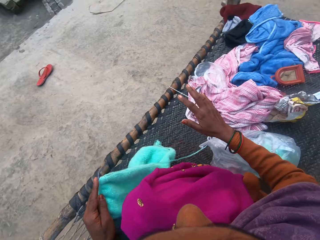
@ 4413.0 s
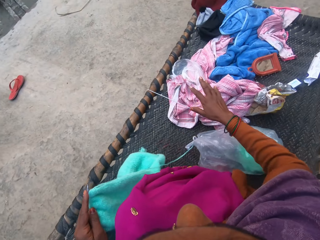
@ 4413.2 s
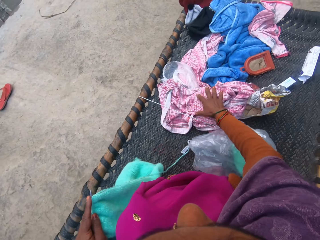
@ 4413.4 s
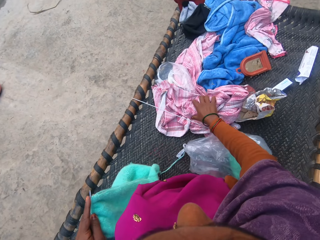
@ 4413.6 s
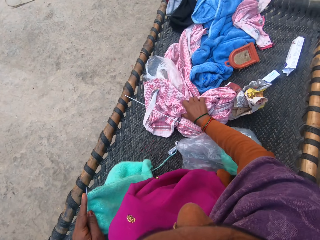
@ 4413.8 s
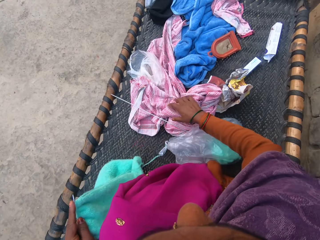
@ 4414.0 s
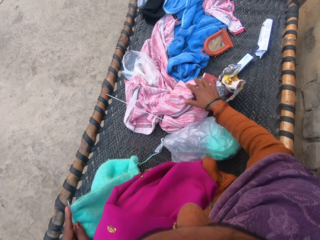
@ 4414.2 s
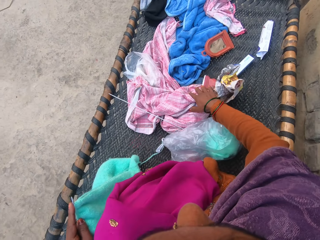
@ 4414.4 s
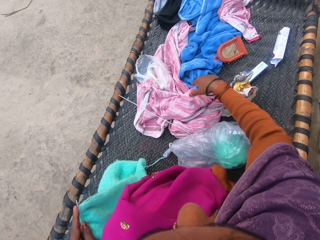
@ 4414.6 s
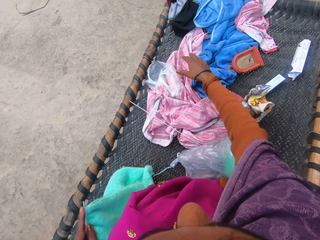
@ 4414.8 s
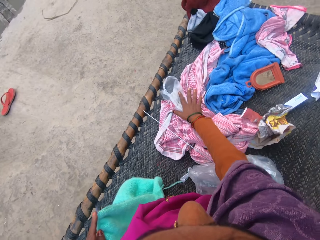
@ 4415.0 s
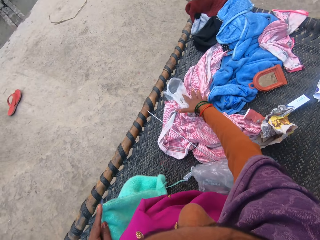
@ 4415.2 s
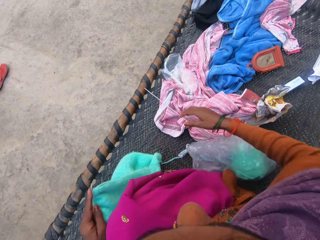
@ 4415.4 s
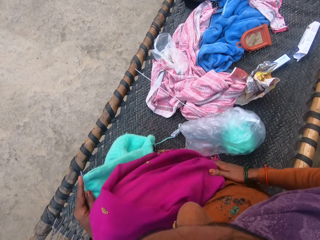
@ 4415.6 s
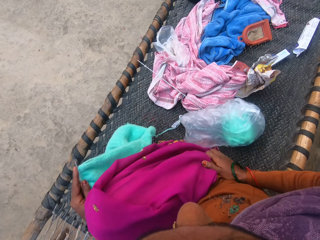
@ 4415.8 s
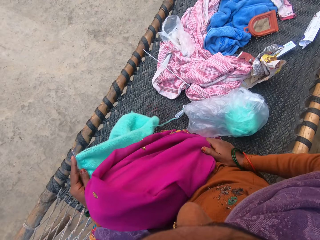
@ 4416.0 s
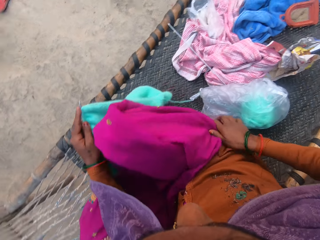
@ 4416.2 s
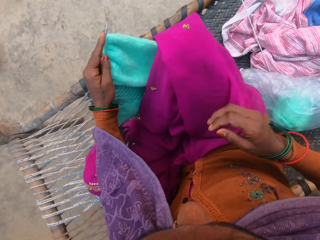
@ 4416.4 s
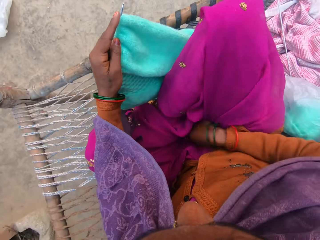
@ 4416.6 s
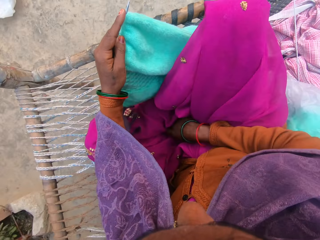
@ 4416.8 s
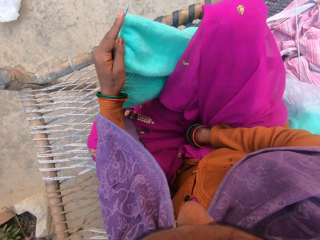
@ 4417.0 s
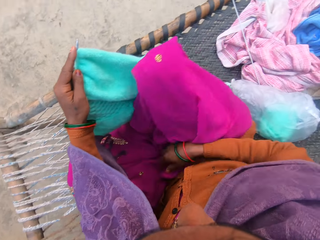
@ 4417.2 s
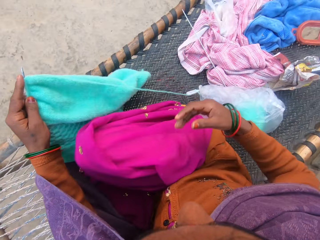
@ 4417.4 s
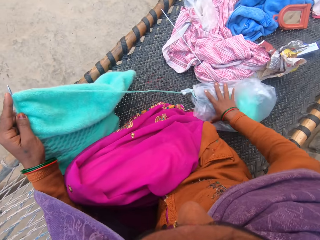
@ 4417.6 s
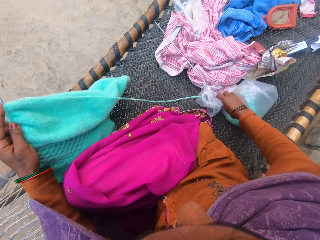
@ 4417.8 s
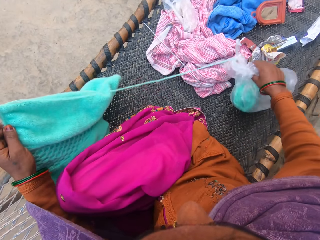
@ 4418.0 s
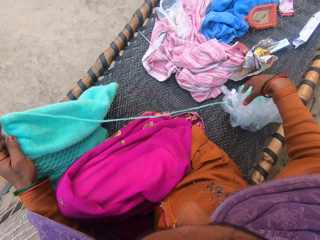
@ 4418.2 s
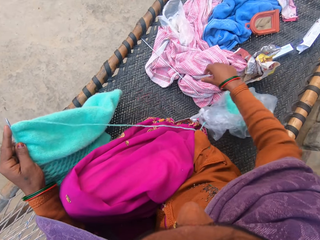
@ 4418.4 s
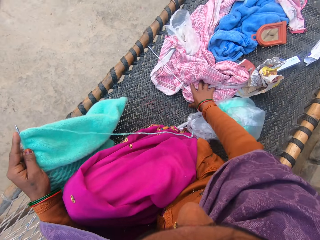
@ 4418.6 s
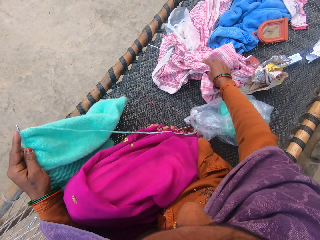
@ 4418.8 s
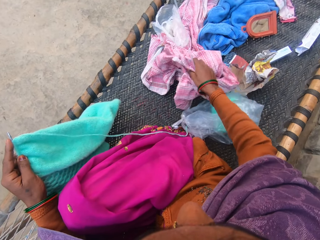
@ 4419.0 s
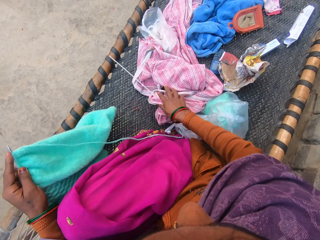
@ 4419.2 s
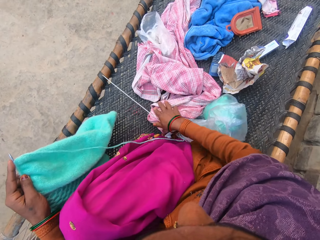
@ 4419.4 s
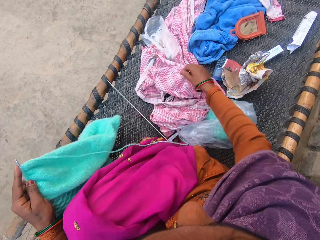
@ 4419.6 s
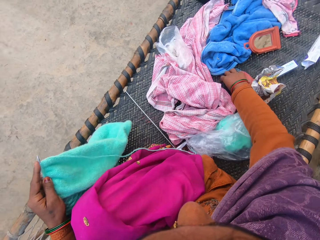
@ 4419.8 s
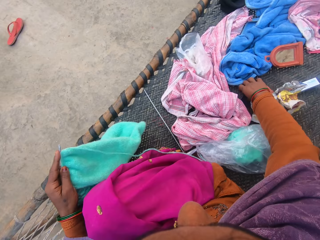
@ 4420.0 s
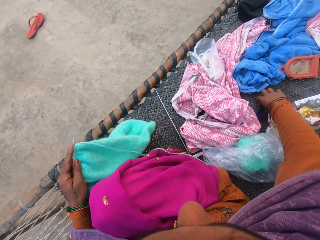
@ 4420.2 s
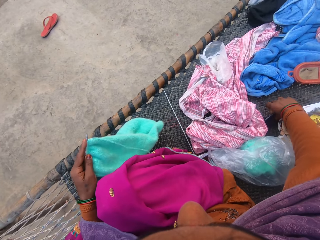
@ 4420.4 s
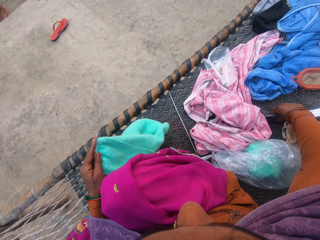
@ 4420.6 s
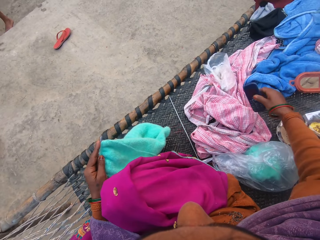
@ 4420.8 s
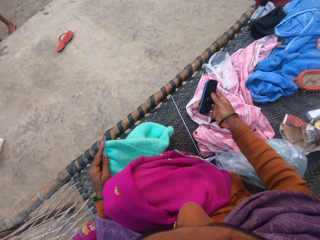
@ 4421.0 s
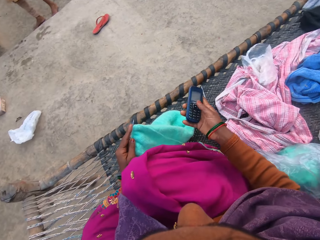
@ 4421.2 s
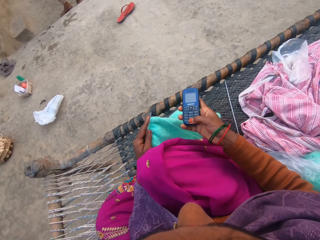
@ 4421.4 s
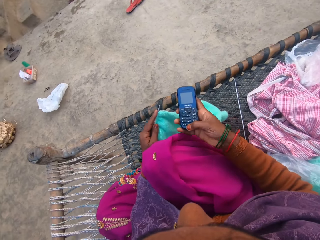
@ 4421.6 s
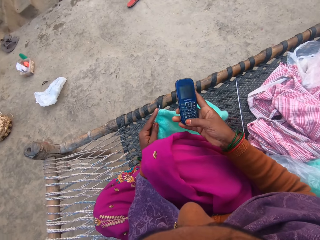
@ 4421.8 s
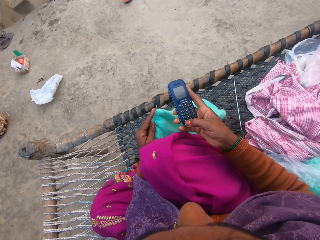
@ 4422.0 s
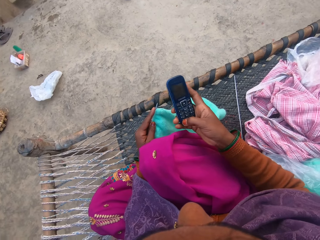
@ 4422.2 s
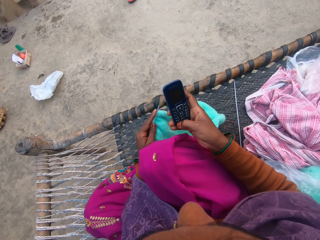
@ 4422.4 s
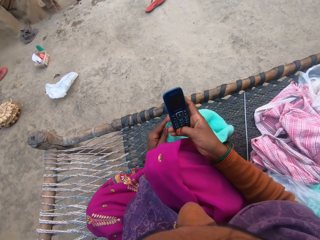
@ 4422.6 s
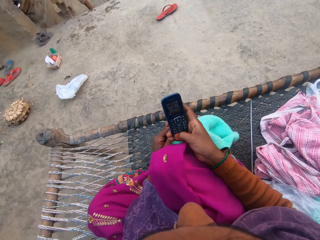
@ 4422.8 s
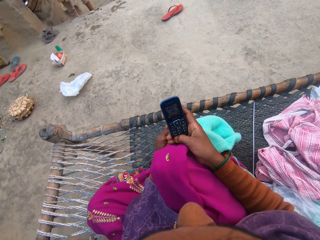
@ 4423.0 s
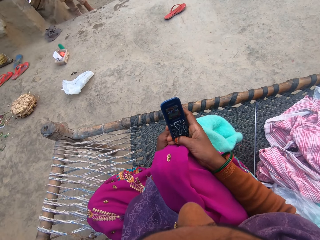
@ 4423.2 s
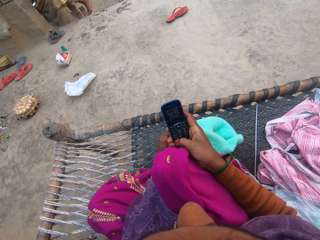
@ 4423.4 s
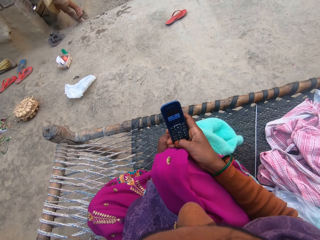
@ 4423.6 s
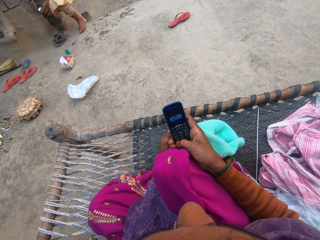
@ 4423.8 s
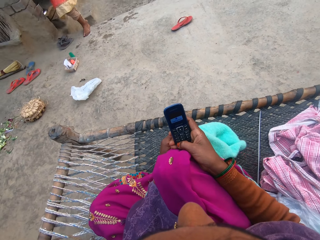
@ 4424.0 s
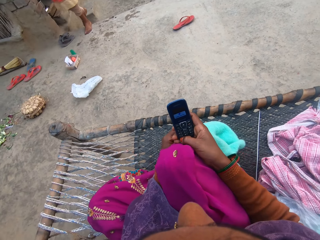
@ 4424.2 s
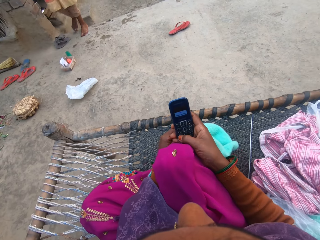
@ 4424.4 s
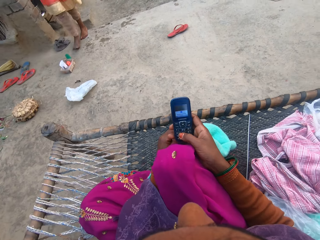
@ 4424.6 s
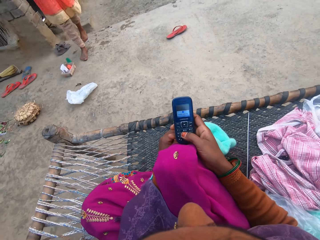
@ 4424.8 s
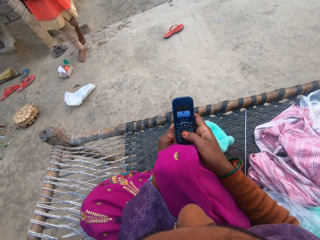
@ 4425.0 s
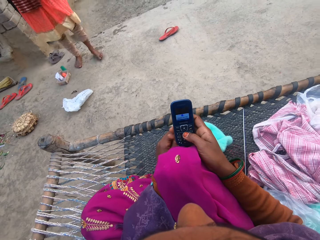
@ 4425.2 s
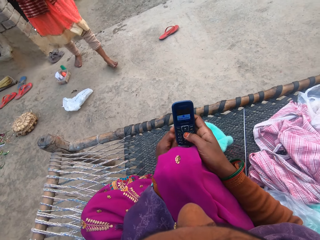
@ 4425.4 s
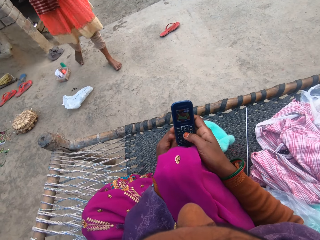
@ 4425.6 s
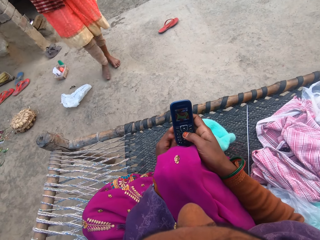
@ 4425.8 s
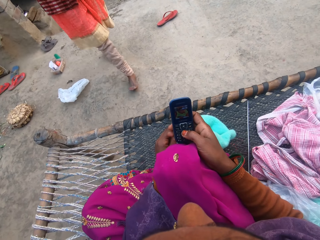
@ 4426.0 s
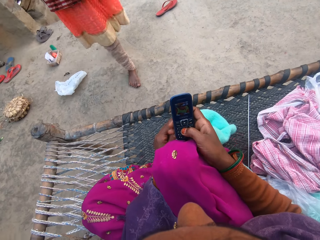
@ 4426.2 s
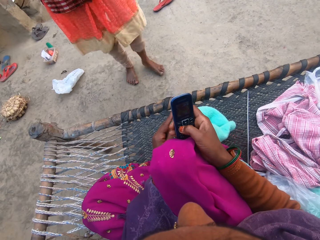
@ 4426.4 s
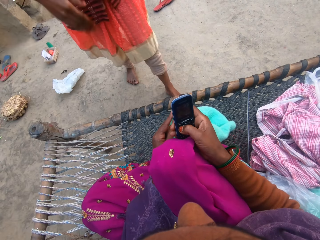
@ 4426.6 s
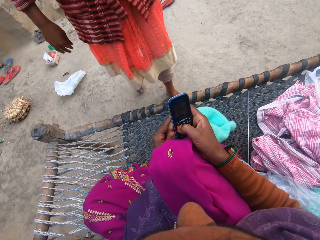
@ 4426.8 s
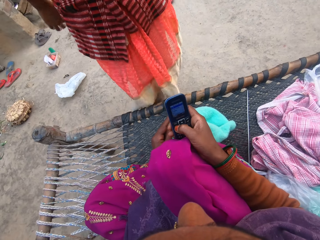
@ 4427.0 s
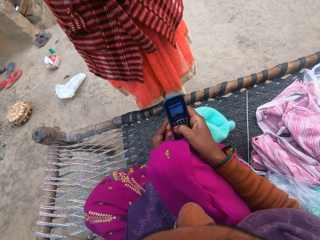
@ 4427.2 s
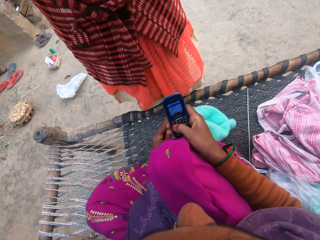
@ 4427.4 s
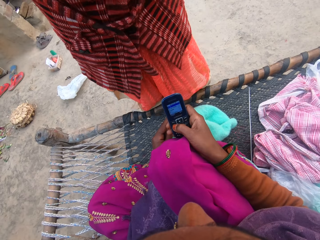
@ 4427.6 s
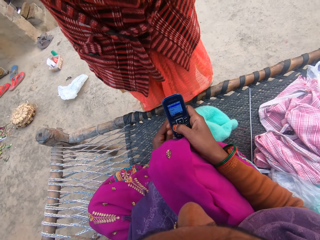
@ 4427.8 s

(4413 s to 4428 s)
The camera wearer moves the clothes. She touches the leg, puts the hand between the leg, moves the plastic bag, and moves the cloth. She picks up the phone on the woven charpoy bench with her hand. She holds the phone. She operates the phone with her hand. A man walks towards the camera wearer.

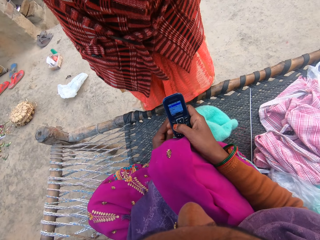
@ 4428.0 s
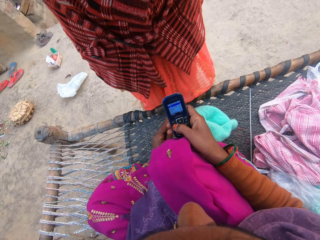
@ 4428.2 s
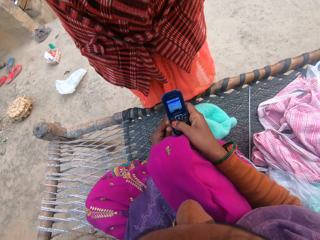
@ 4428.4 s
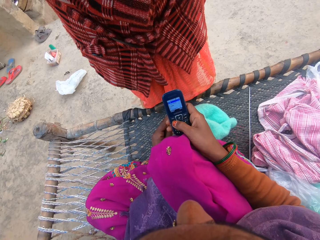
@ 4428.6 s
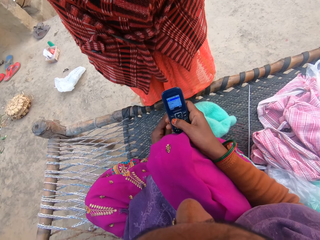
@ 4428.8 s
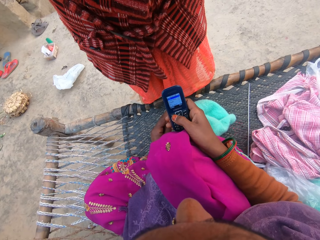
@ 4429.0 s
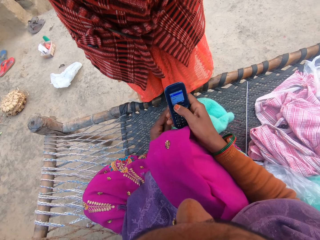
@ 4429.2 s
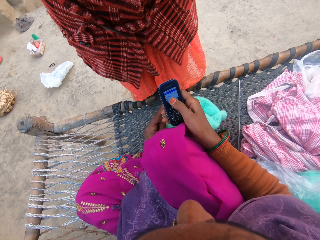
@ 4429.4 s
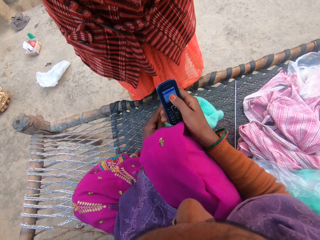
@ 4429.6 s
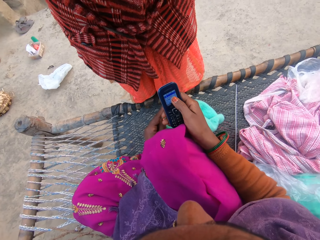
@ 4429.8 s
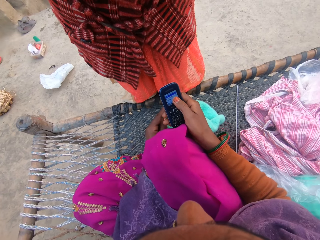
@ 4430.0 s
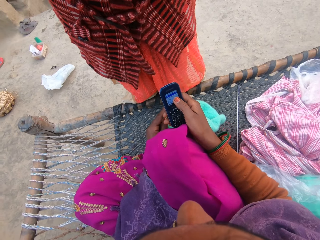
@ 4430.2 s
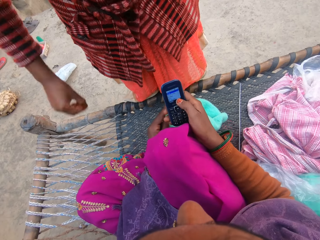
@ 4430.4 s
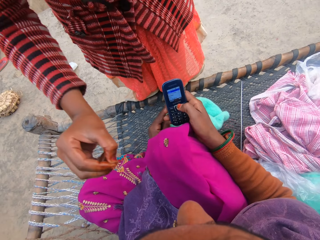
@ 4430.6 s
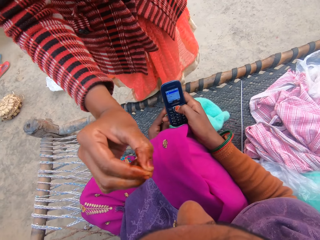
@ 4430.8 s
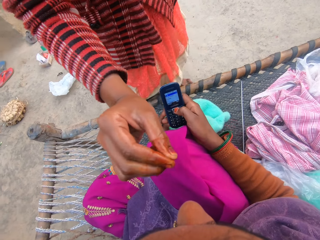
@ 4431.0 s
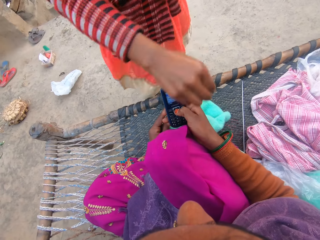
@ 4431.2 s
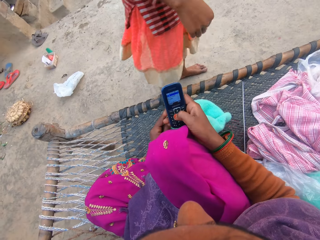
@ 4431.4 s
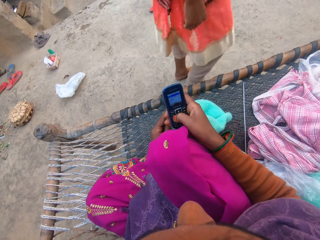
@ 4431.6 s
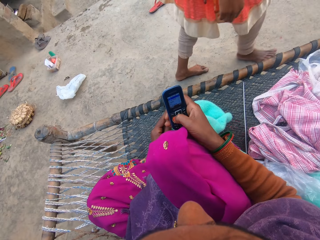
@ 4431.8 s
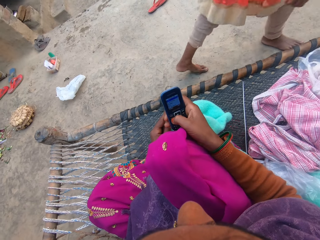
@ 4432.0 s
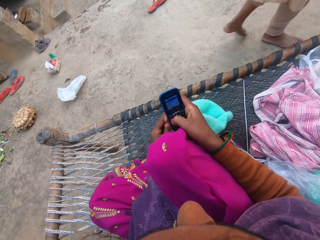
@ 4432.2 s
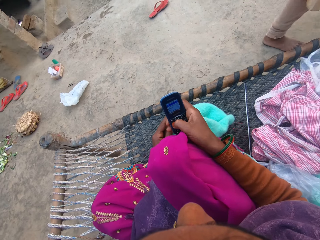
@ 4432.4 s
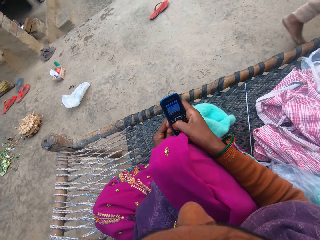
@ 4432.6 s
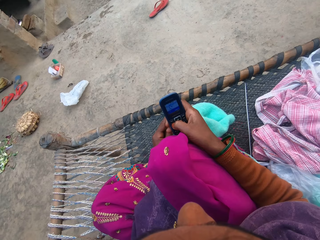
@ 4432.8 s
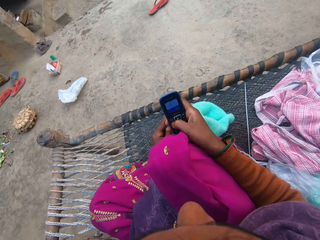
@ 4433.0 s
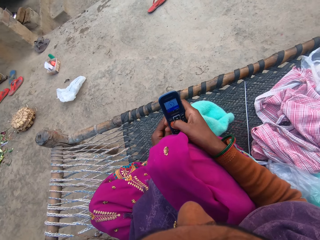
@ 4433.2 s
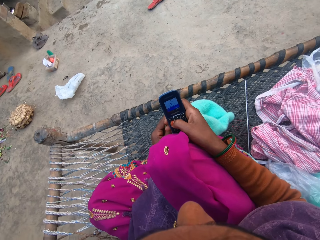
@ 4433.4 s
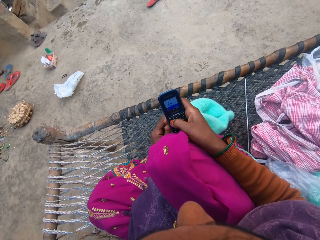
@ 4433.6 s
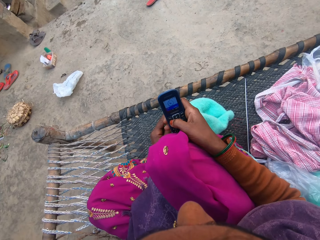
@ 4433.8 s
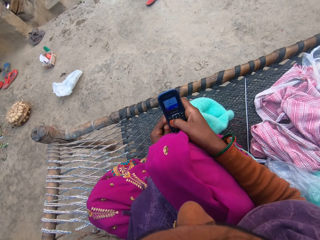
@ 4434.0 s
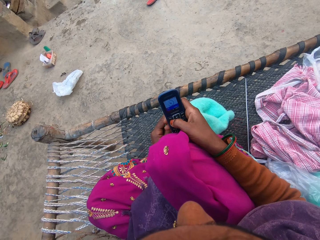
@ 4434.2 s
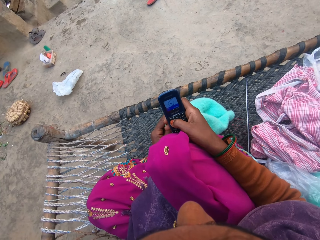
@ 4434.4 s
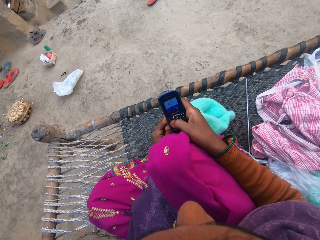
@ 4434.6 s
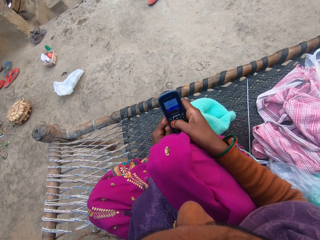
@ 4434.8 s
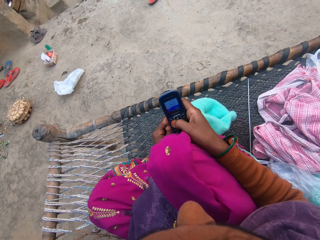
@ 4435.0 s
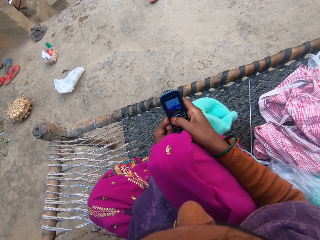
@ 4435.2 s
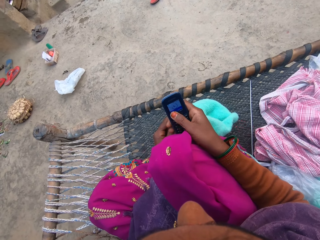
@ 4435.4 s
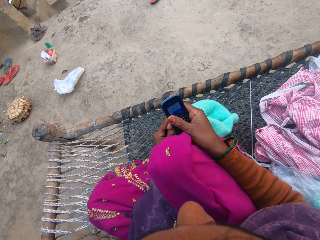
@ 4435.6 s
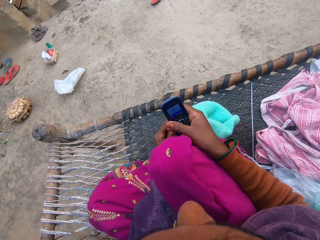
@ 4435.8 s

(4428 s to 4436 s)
The man stands near the camera wearer. The camera wearer dials the phone. They talk to the man. The man stretches his hand at the camera wearer. The man walks away from the camera wearer on the compound. The camera wearer talks to the man. They dial the phone. The man talks to the camera wearer.
